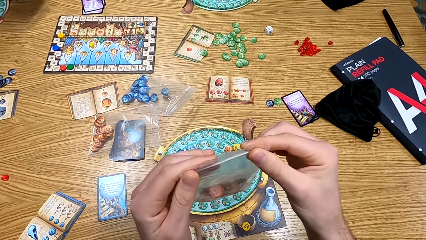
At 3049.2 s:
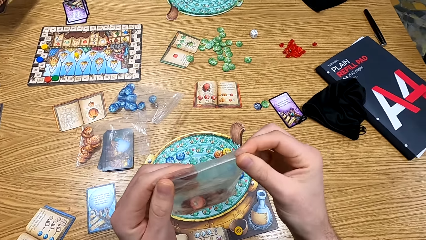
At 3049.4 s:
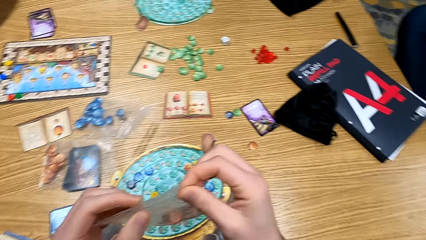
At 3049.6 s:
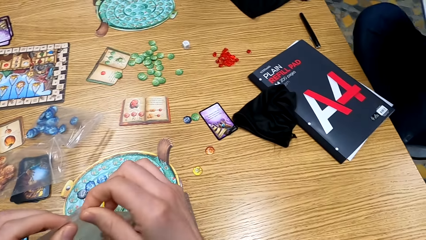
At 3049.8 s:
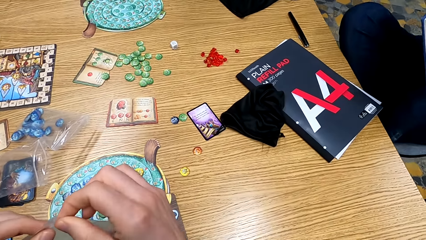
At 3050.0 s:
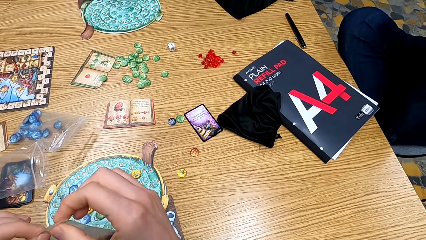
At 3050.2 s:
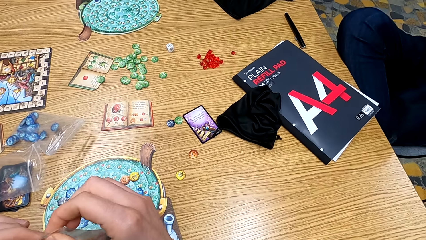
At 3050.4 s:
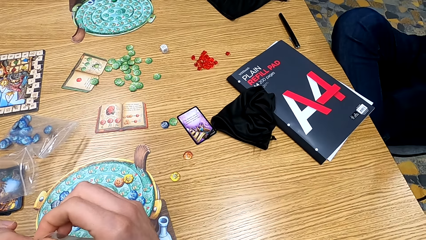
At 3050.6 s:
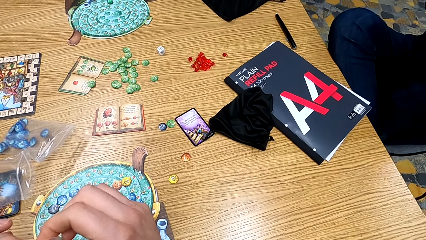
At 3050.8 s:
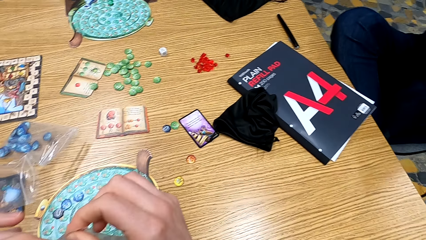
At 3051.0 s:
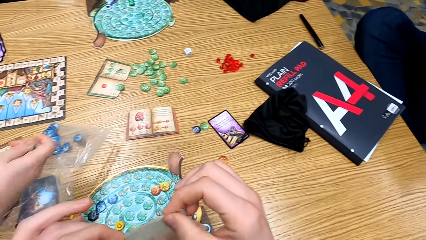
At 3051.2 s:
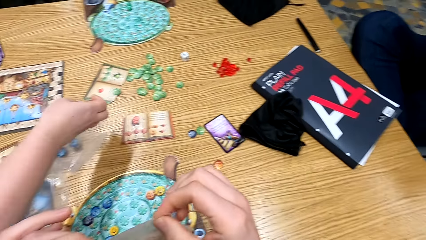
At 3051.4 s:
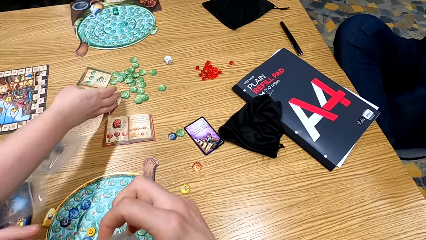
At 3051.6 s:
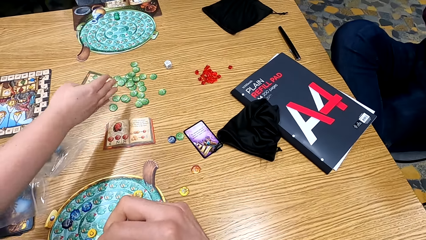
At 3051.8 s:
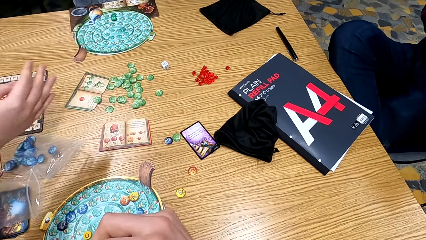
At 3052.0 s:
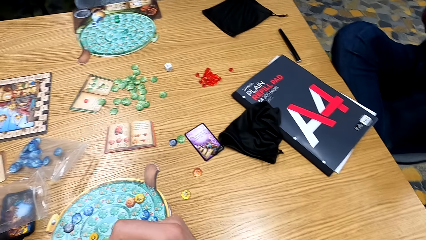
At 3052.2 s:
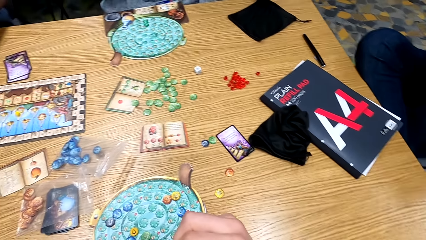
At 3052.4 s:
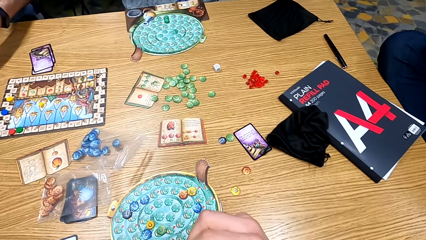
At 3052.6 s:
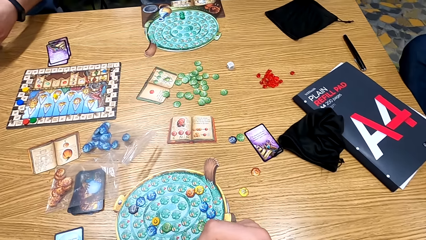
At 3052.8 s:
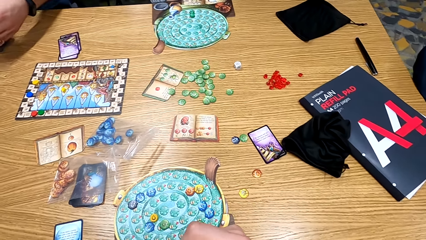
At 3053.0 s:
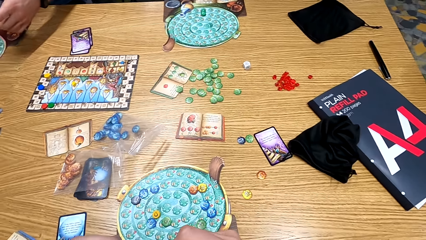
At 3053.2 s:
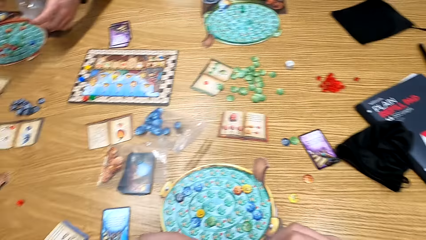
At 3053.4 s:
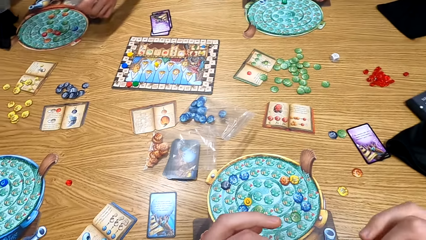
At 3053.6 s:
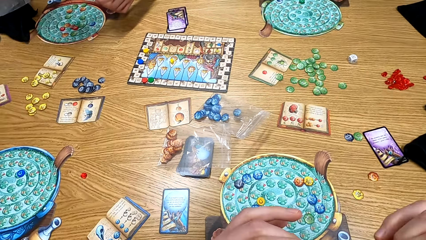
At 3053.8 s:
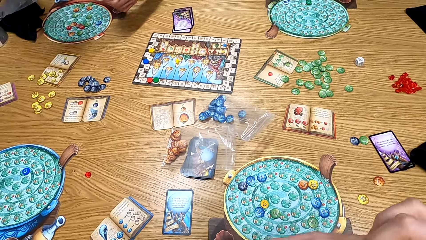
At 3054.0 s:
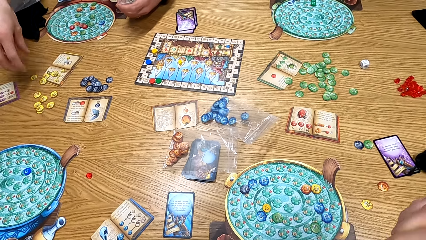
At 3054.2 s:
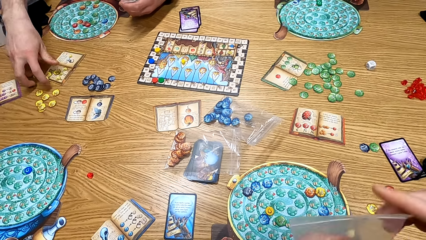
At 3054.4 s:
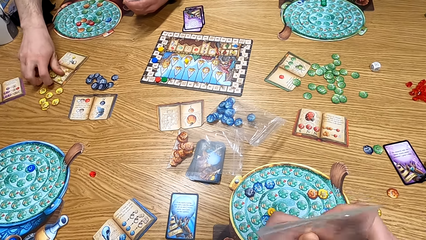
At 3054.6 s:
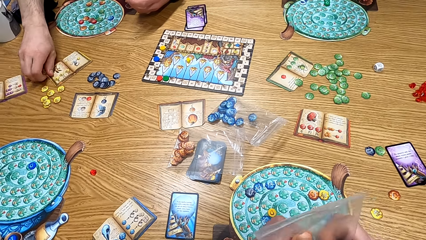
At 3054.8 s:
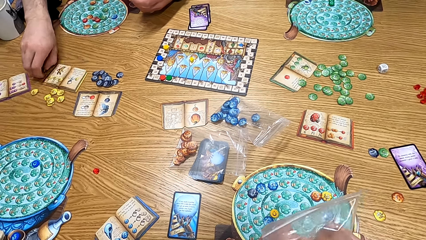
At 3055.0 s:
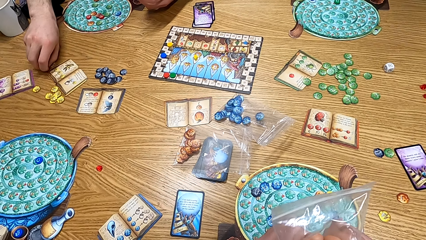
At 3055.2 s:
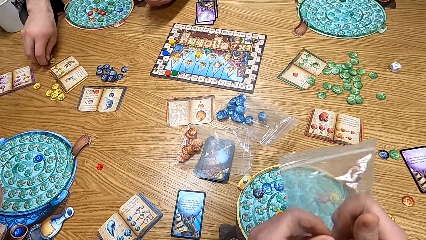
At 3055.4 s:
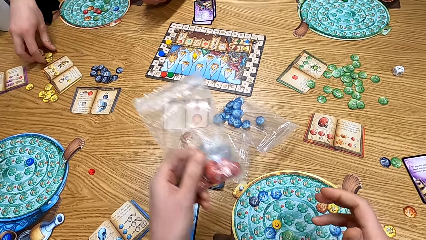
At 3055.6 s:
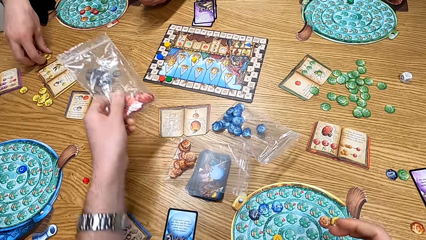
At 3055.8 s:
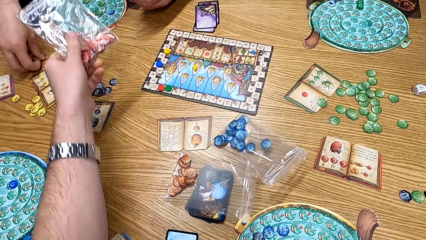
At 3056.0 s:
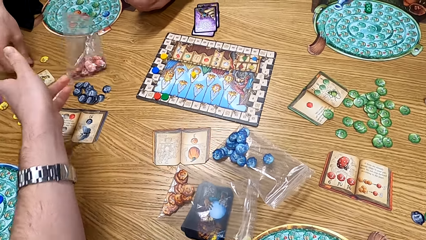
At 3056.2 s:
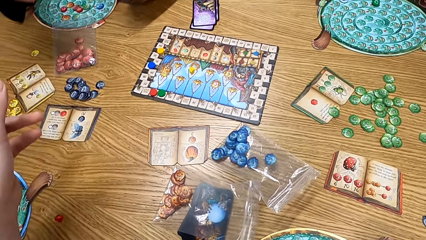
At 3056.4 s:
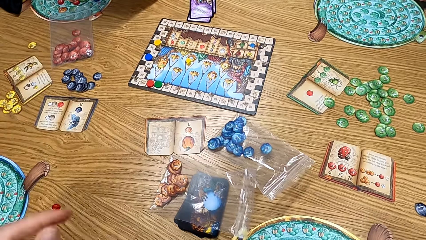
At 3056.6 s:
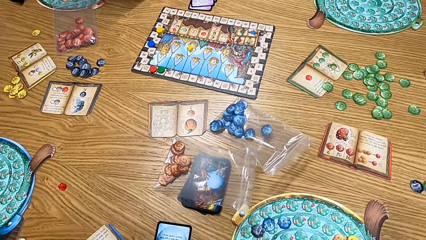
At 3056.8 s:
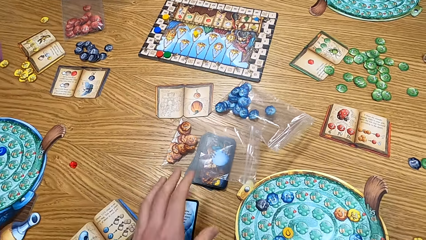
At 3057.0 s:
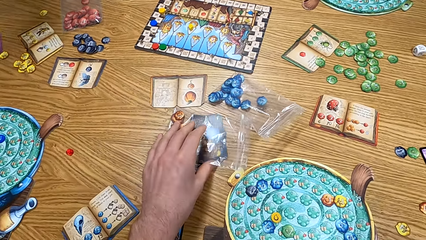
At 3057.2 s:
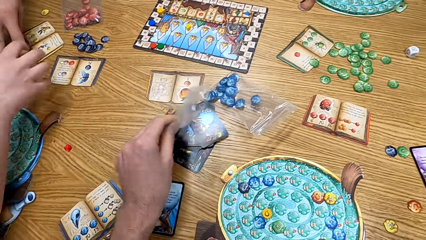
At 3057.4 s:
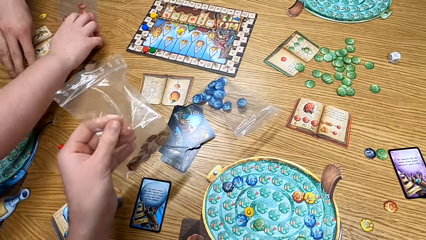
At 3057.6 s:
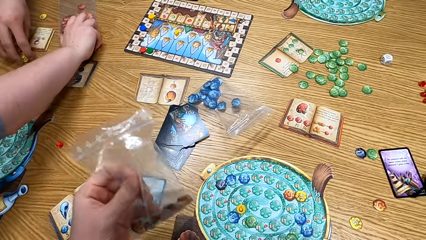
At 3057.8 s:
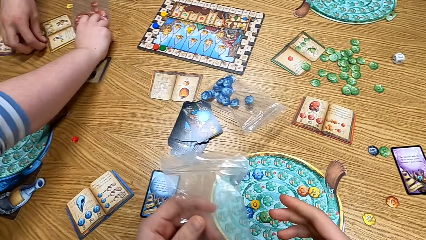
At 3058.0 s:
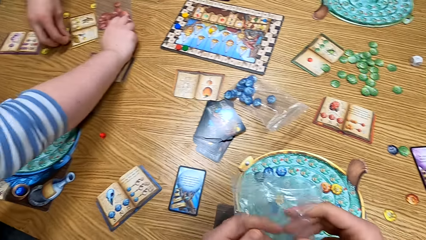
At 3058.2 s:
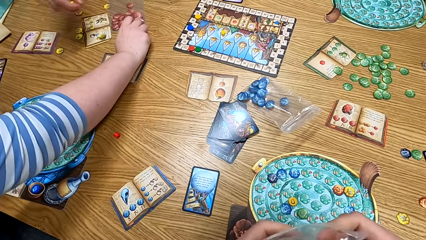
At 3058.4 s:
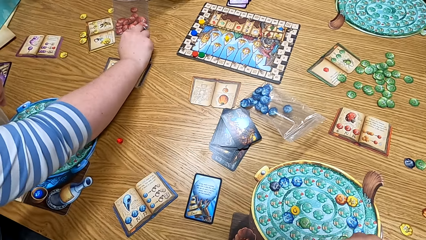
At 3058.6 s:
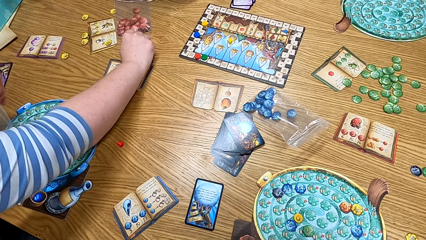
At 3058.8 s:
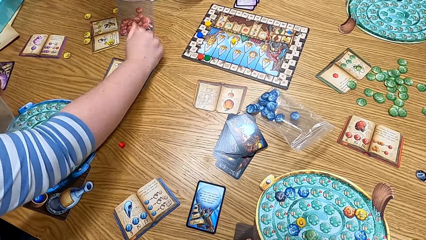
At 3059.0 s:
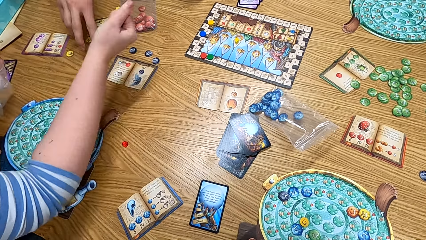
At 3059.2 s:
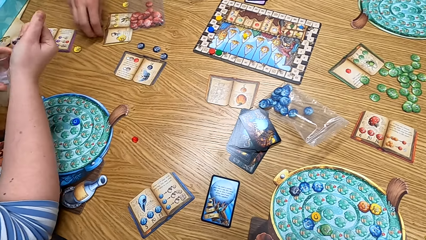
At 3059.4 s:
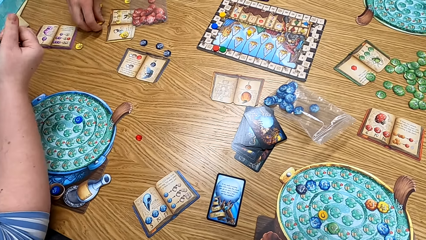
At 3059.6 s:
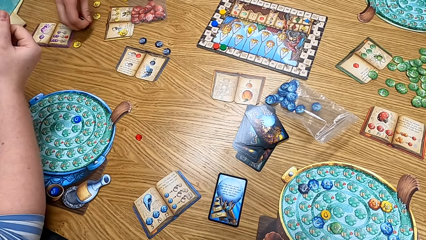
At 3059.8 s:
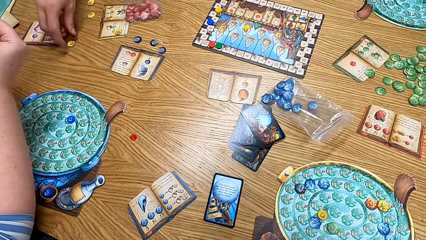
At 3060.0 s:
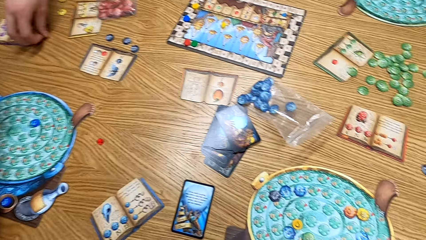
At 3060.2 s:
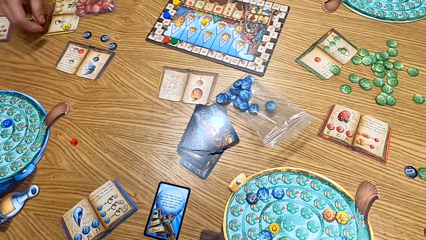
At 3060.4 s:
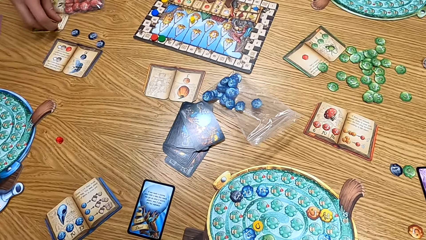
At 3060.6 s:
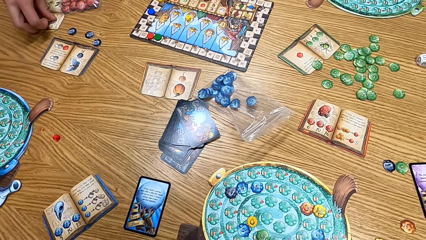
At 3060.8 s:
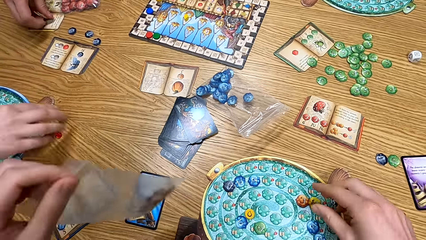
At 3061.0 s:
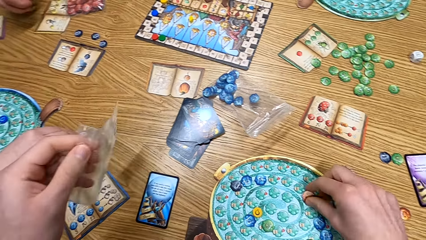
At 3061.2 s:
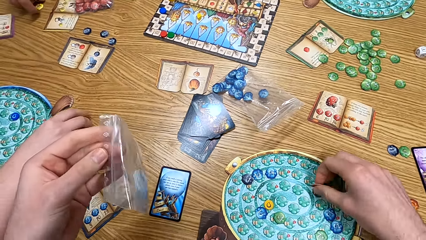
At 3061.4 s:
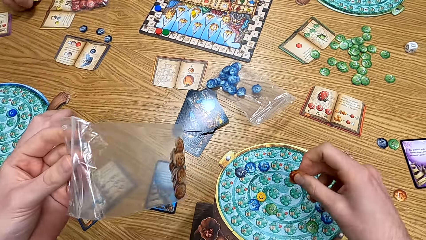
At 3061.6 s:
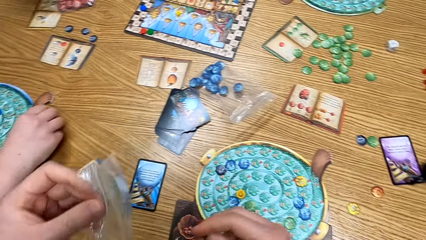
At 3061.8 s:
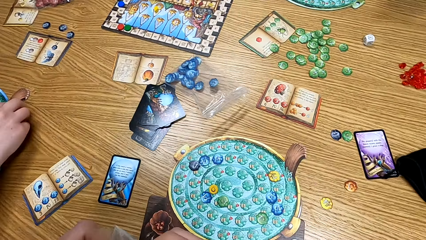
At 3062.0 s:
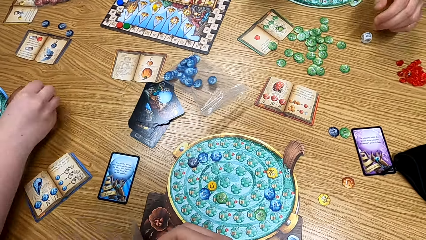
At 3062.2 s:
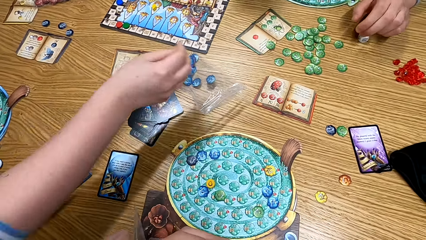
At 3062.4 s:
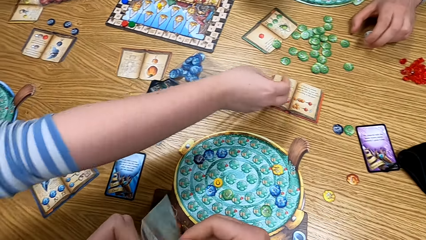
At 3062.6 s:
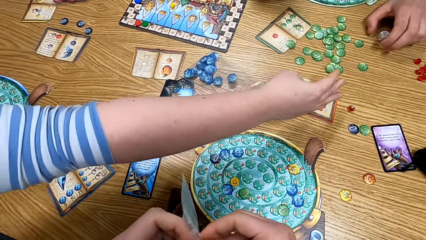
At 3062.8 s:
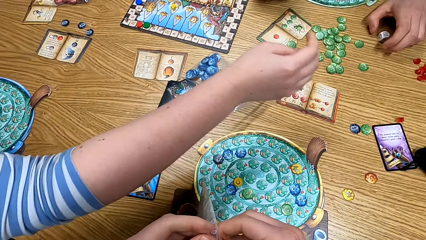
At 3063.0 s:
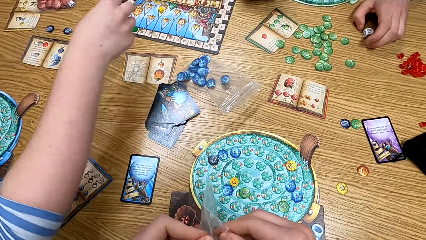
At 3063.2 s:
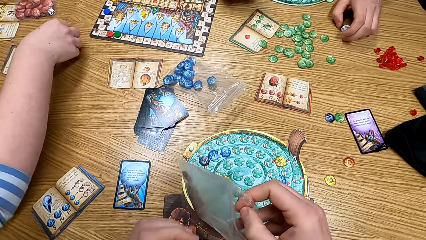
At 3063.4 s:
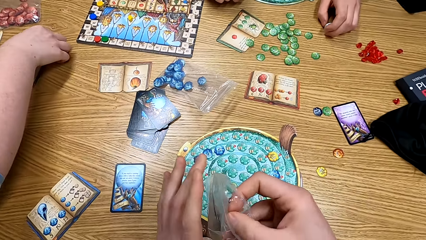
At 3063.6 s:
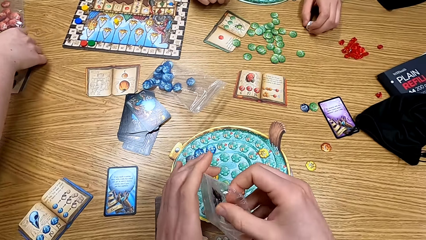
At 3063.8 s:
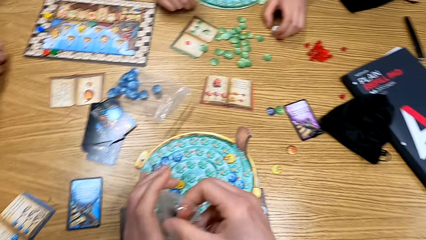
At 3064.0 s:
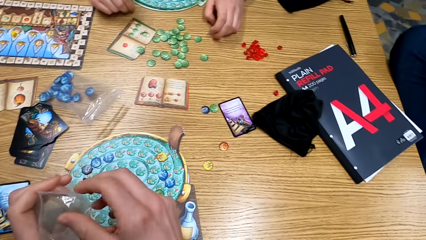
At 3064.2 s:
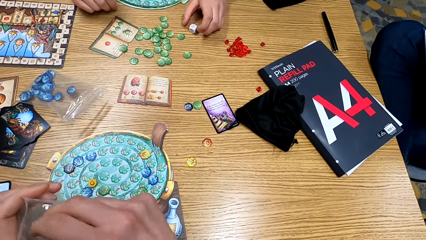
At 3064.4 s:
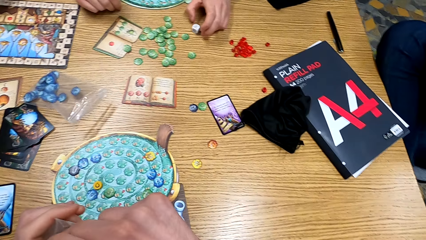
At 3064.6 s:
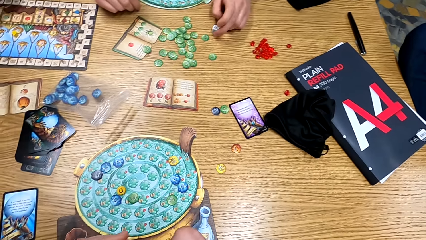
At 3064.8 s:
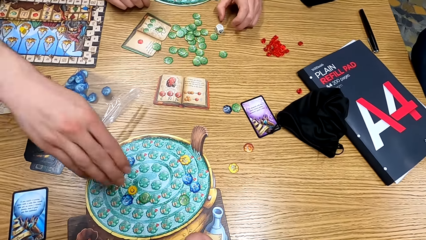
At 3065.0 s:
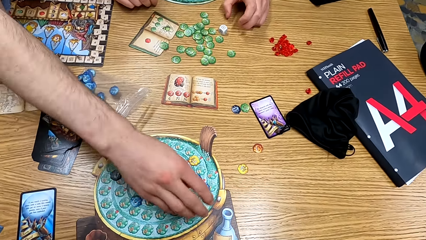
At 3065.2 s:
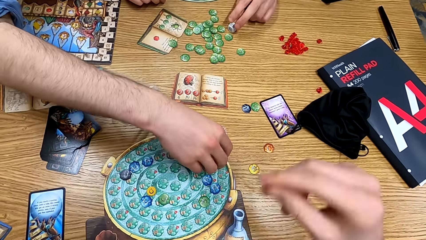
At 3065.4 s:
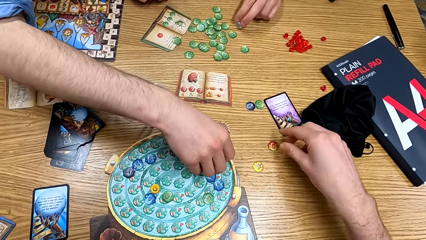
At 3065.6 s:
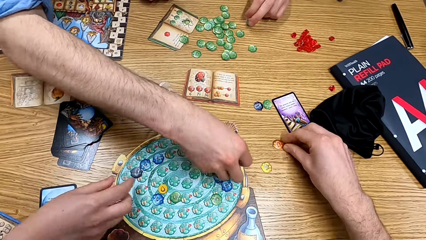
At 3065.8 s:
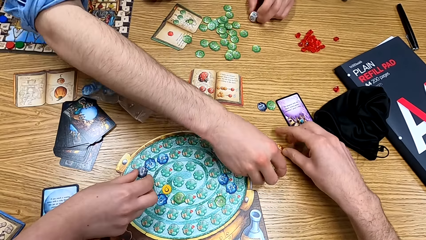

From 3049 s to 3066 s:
The camera wearer seals the polythene bag. A man puts a token on the table. The camera wearer puts the polythene bag on the table. The man picks up tokens from the table. The man puts a token on the table.
